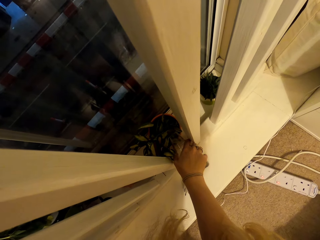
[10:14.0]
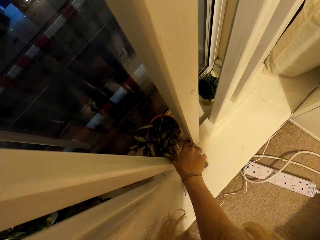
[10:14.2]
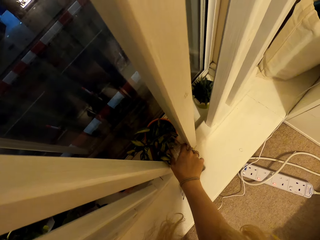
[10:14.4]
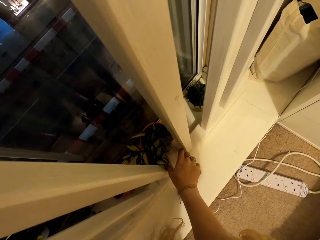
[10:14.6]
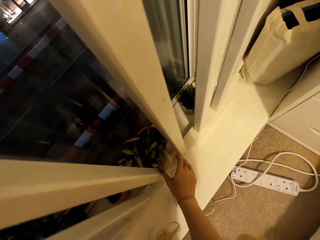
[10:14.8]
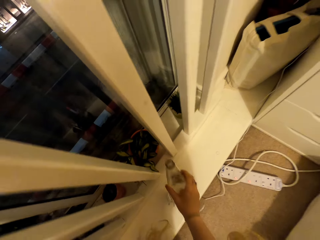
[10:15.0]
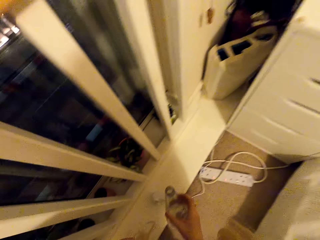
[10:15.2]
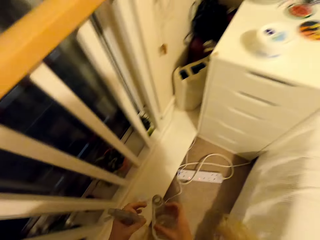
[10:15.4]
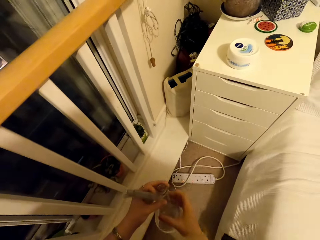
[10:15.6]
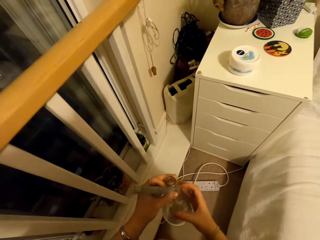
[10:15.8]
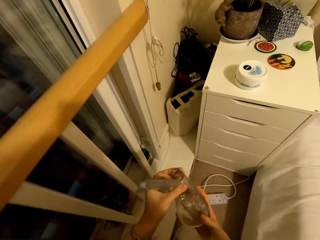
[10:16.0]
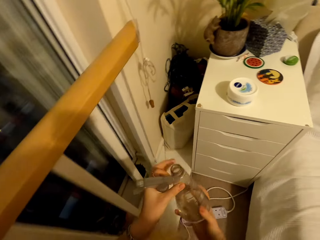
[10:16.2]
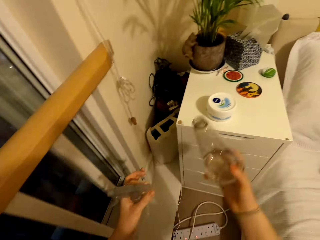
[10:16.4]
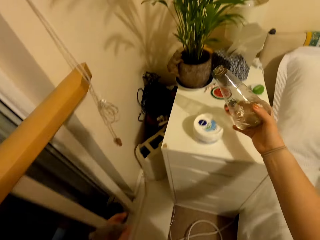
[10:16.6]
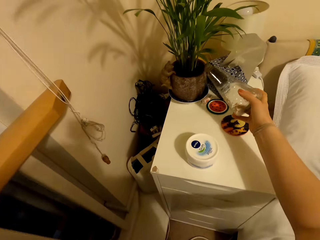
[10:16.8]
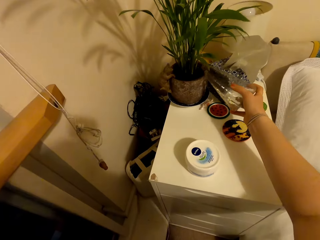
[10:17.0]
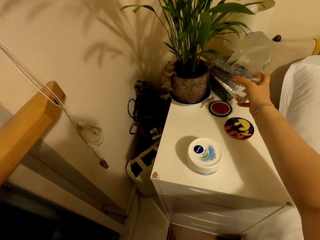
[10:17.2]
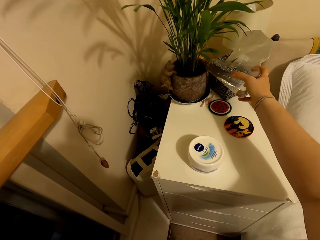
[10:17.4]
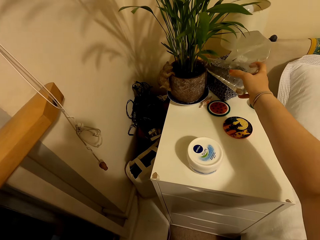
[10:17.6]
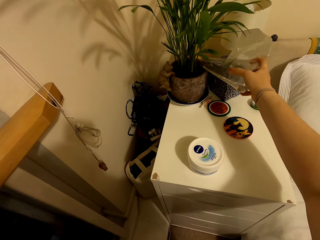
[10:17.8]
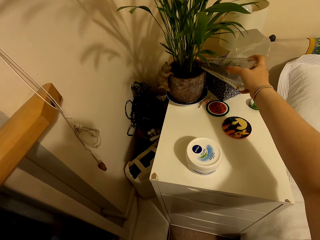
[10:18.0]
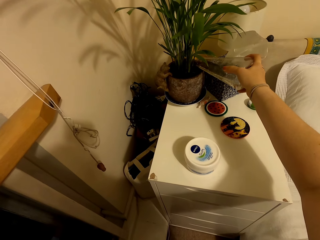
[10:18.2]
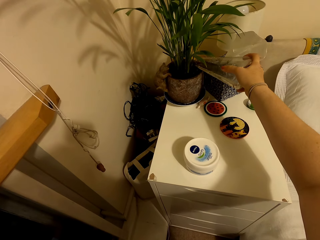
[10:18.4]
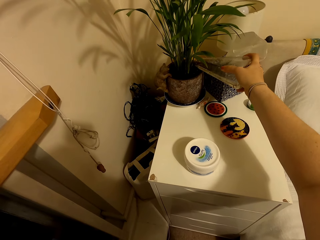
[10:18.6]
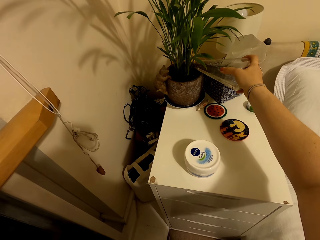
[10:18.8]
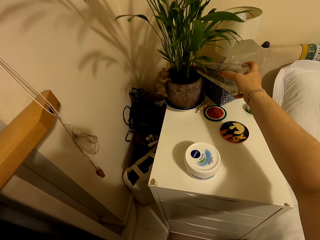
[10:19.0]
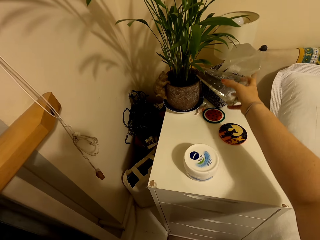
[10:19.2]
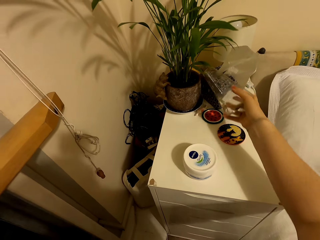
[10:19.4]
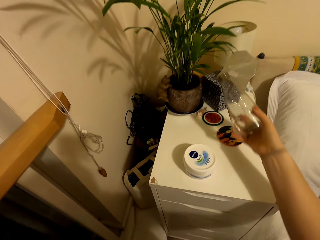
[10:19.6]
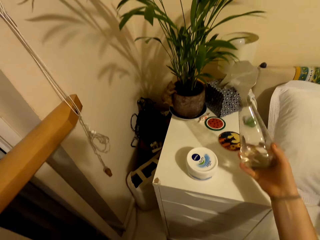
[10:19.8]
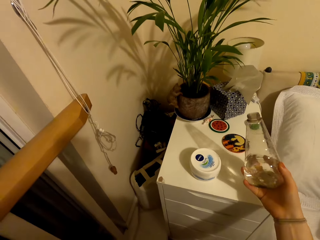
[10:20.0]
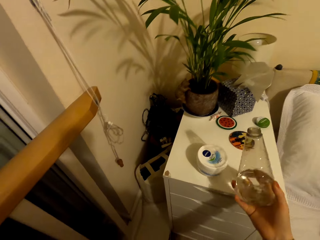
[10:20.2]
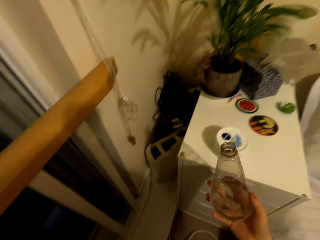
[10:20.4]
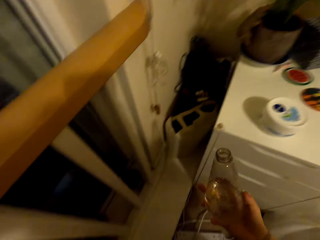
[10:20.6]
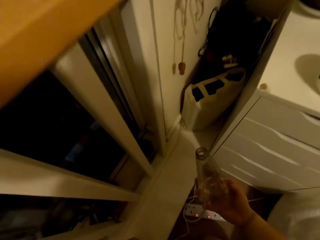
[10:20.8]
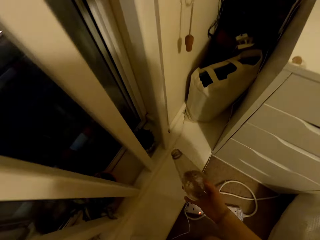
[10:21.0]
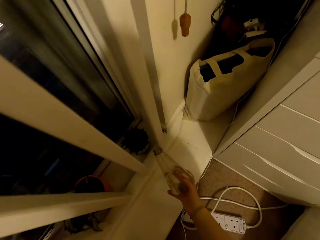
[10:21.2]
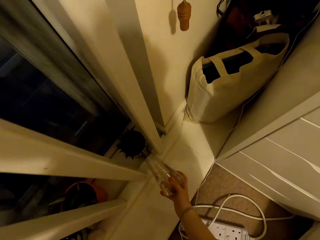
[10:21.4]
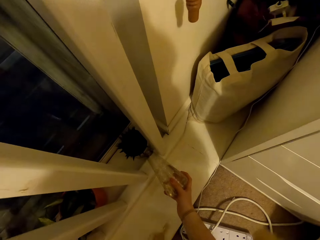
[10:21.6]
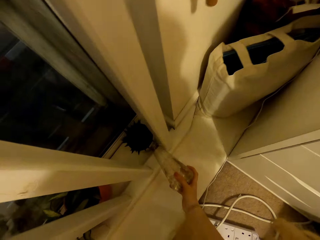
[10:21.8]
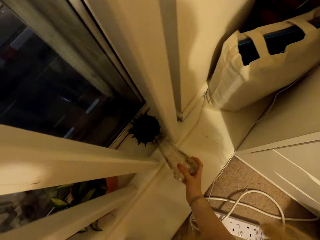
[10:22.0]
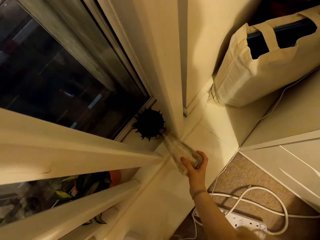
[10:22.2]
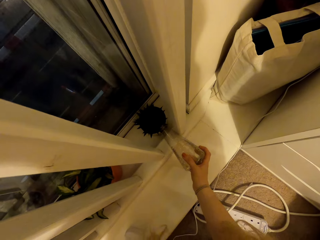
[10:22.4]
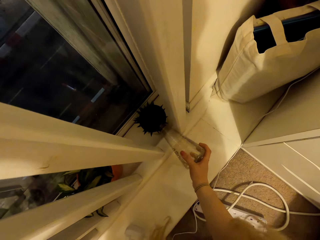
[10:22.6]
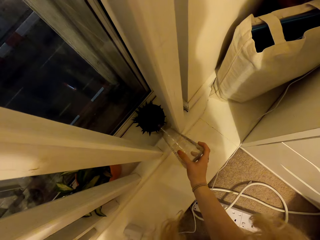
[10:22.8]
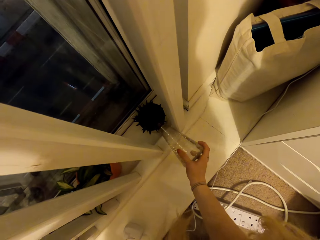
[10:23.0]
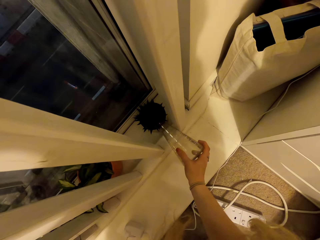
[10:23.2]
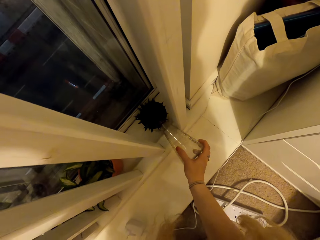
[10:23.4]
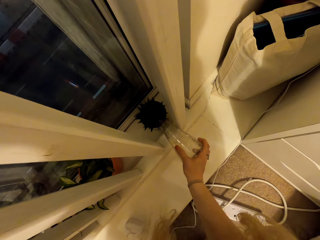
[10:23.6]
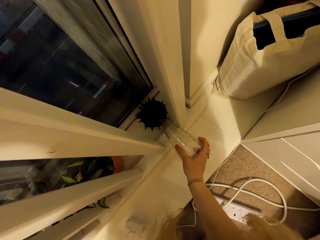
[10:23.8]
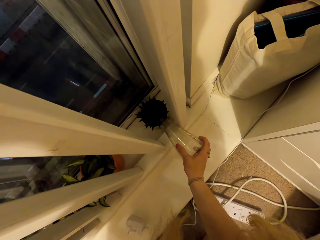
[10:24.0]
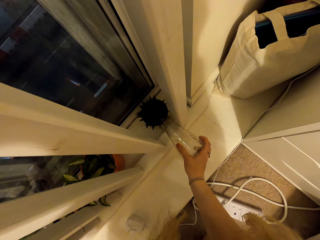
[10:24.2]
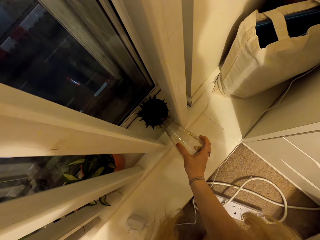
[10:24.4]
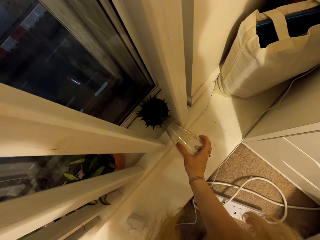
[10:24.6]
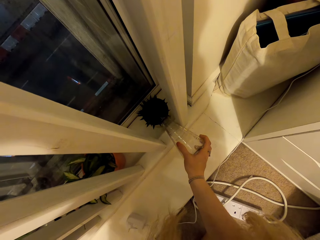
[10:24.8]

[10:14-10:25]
The camera wearer moves the spray bottle. They move a hand. They move the spray bottle. They pour water into the flower pot. They move the spray bottle. They pour water into the flower pot.

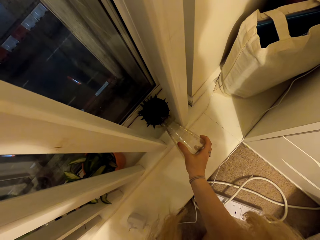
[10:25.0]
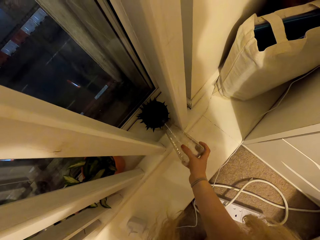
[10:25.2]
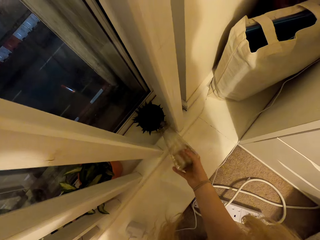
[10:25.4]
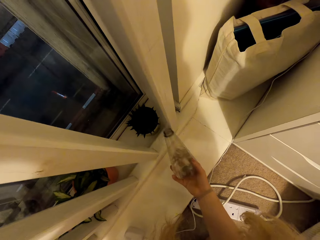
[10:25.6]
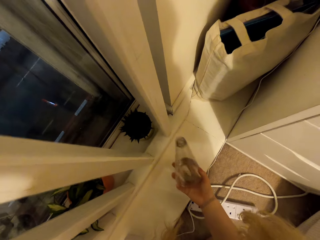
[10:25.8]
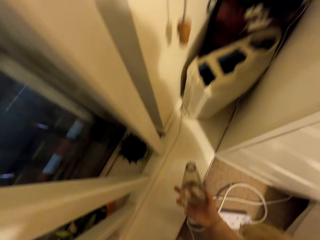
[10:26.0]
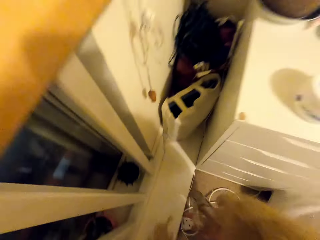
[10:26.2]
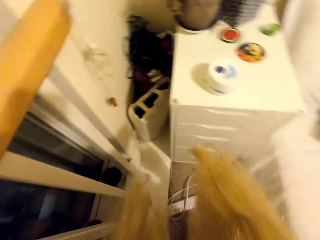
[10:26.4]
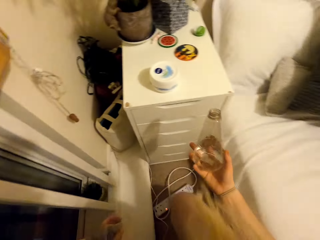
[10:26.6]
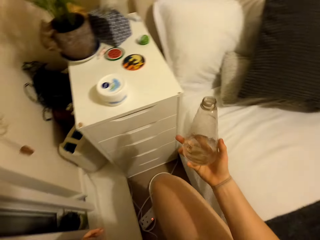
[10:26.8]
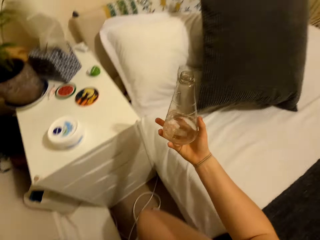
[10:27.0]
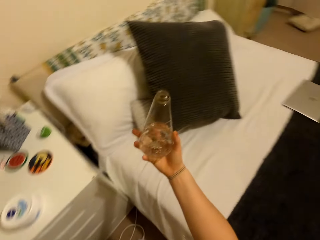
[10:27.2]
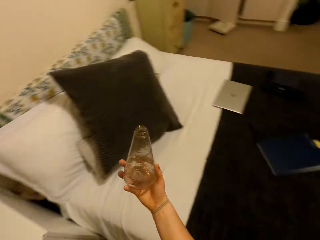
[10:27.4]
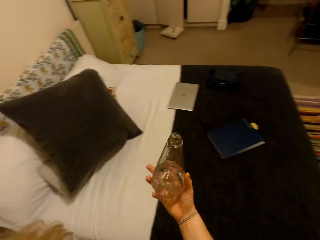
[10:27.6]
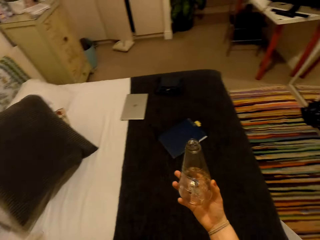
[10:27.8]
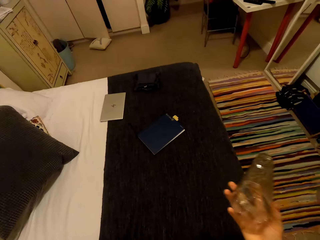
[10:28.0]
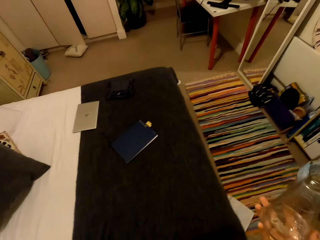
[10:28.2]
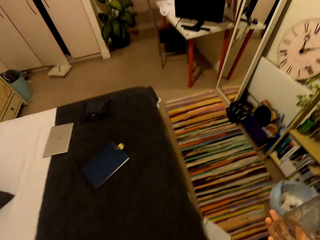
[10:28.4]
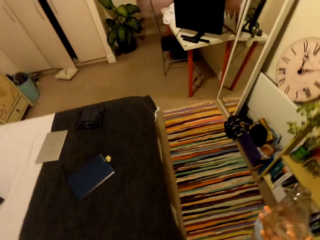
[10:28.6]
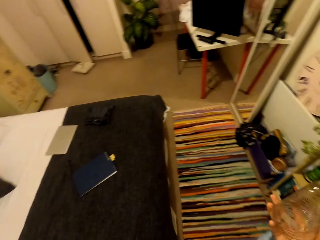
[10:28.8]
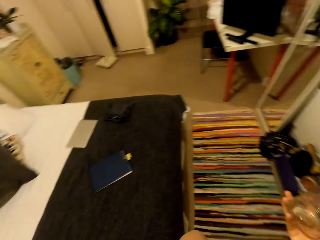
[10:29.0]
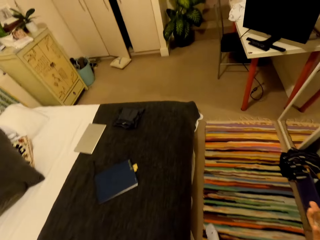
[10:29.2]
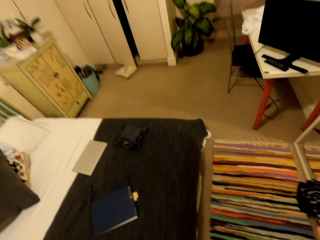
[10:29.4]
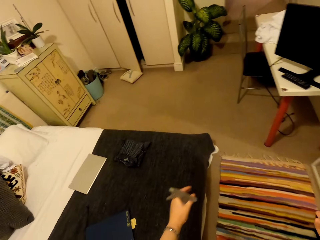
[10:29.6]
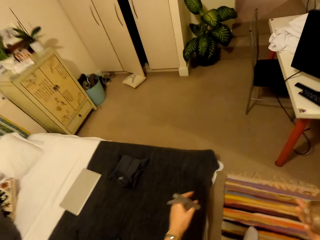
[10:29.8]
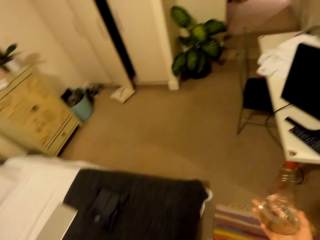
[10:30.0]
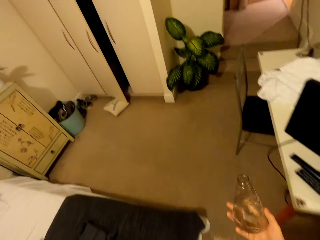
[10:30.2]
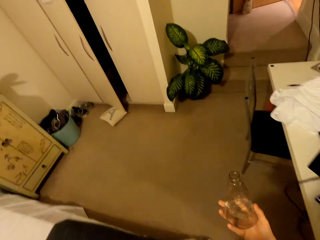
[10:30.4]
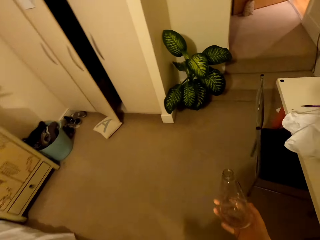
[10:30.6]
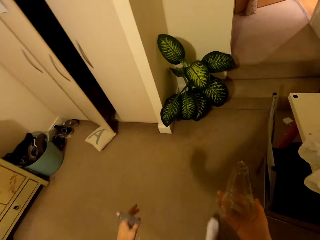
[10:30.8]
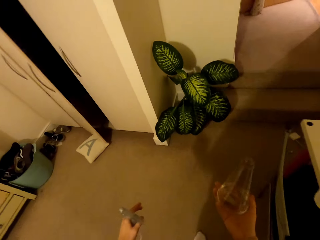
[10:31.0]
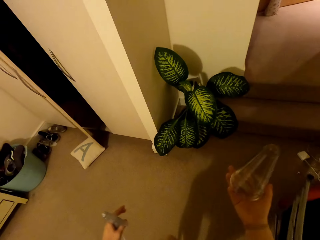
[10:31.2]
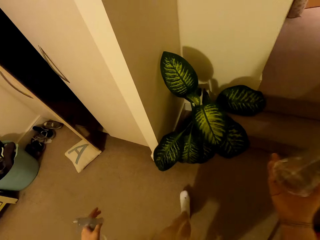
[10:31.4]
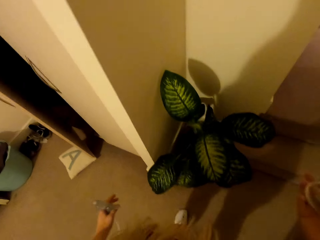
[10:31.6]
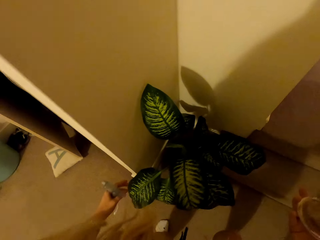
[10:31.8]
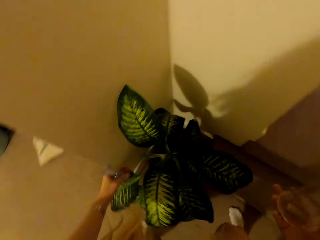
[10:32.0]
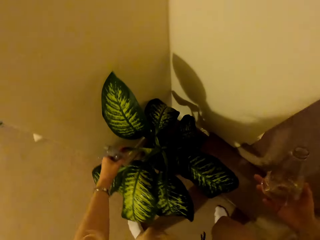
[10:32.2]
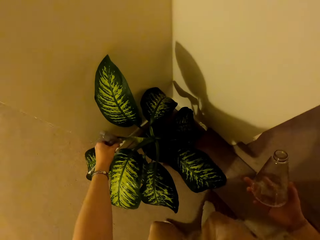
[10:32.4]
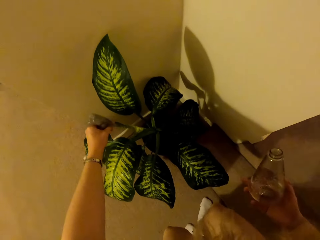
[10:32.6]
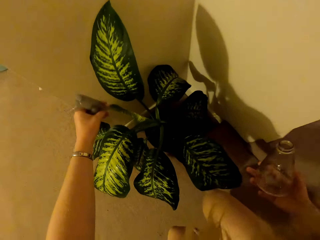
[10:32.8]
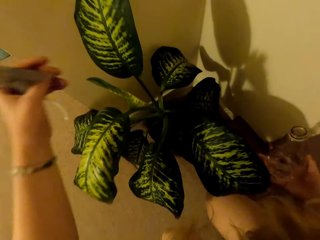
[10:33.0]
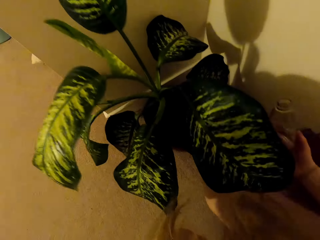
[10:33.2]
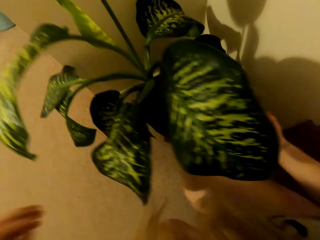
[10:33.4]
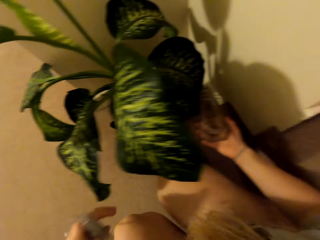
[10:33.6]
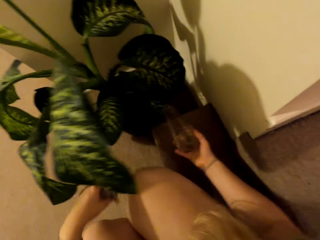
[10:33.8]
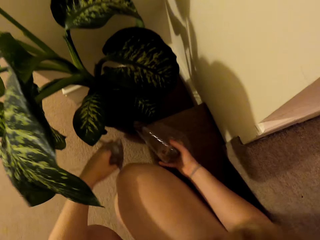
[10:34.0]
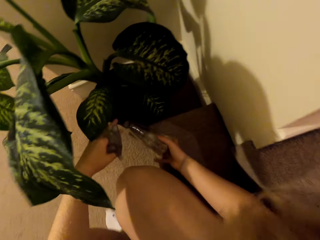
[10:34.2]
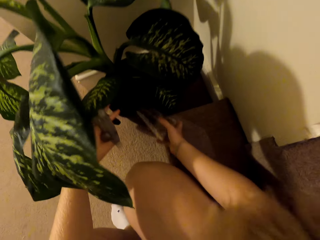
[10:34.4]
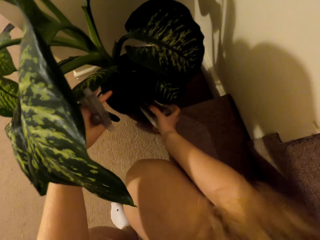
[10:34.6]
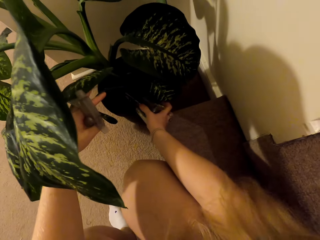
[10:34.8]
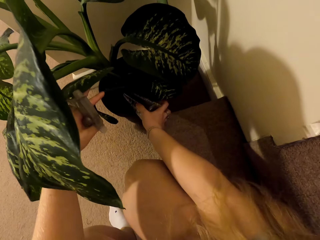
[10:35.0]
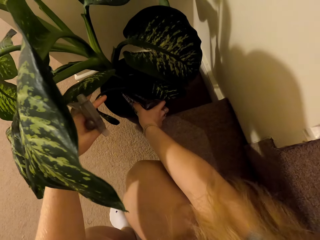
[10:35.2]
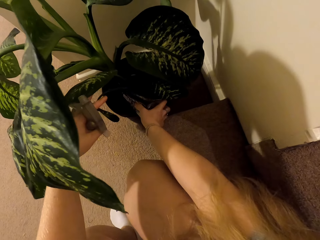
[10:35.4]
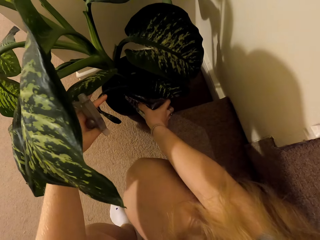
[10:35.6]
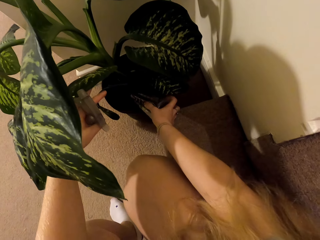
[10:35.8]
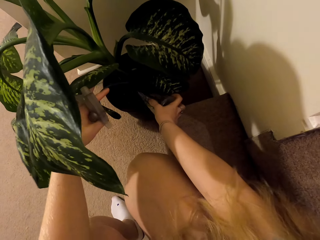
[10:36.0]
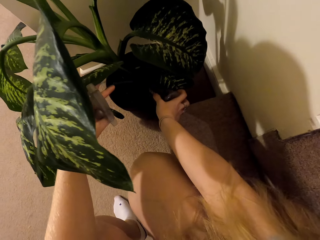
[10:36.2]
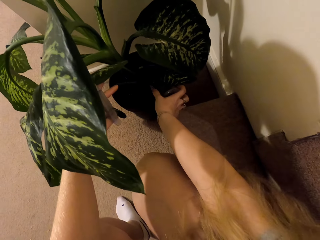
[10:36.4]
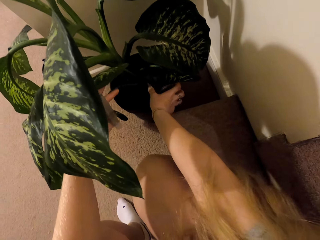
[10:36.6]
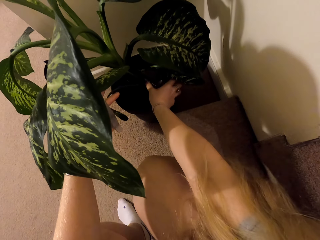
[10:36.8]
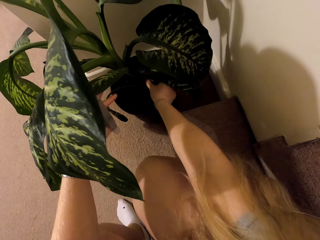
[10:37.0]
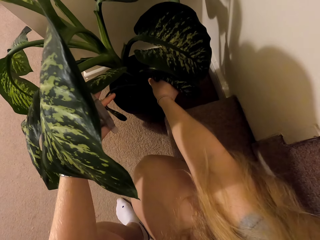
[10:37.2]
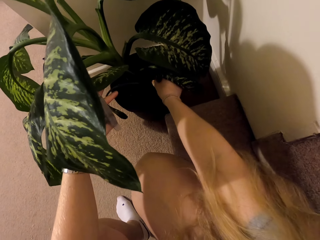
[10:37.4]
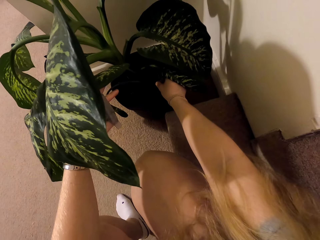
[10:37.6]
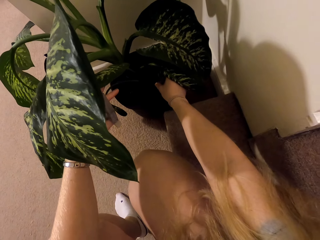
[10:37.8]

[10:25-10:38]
The camera wearer moves the spray bottle. They look around the house. They walk around the house. They touch a leaf and remove their hand from the leaf. They move the spray bottle. They pour water into the flower pot.
